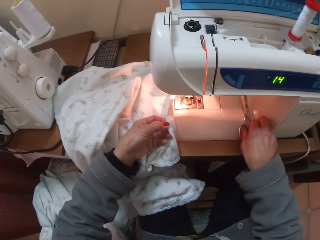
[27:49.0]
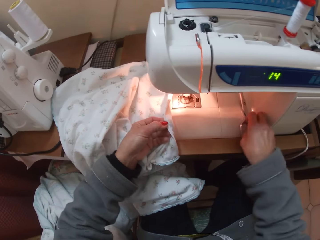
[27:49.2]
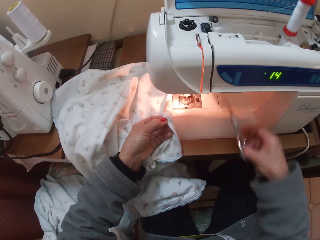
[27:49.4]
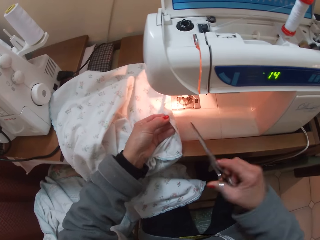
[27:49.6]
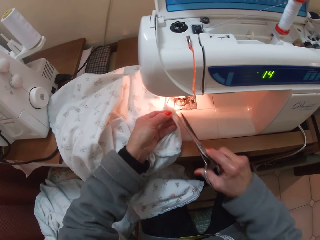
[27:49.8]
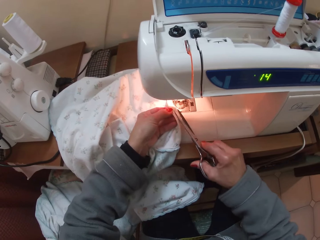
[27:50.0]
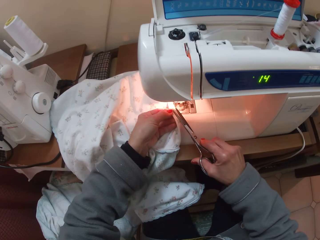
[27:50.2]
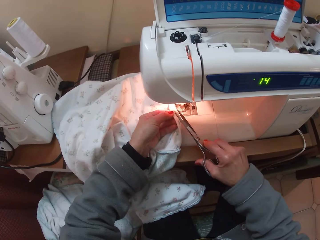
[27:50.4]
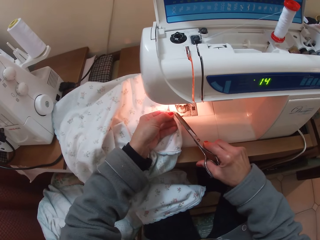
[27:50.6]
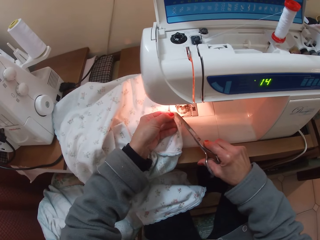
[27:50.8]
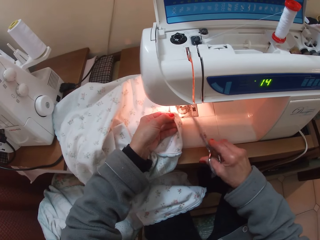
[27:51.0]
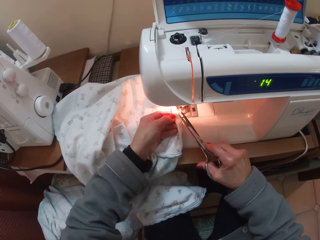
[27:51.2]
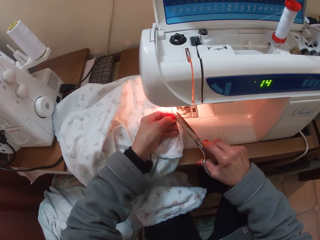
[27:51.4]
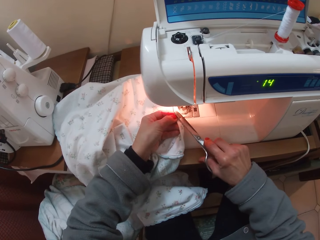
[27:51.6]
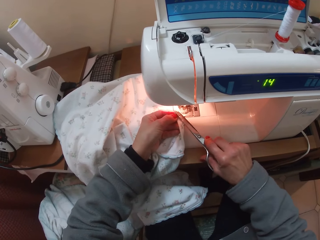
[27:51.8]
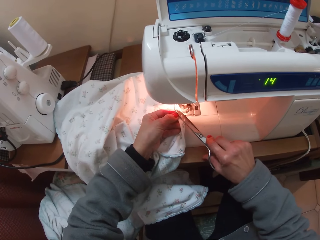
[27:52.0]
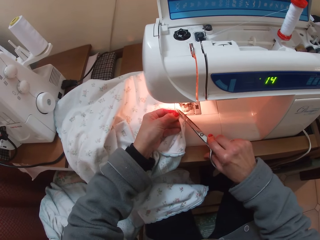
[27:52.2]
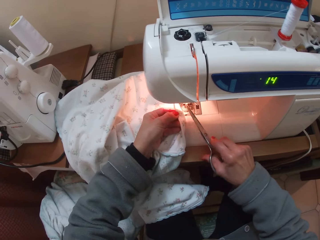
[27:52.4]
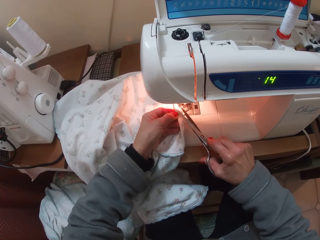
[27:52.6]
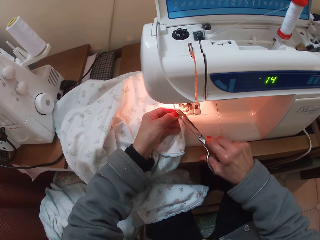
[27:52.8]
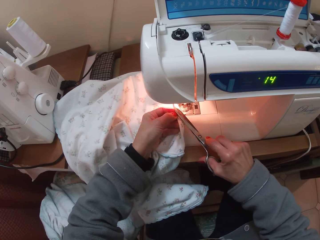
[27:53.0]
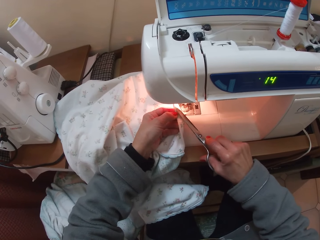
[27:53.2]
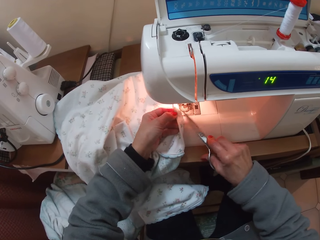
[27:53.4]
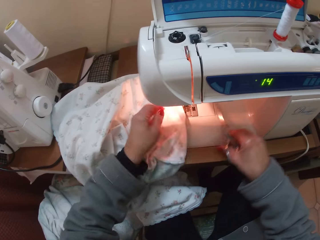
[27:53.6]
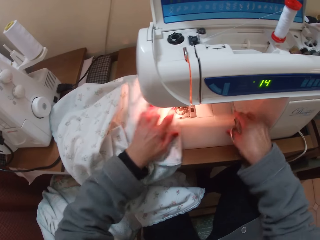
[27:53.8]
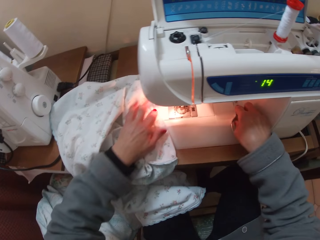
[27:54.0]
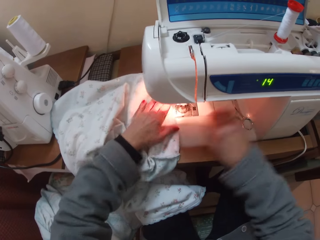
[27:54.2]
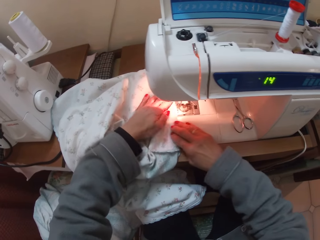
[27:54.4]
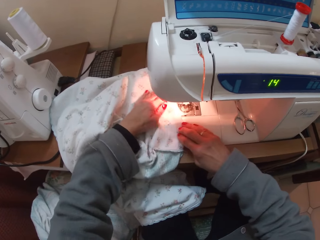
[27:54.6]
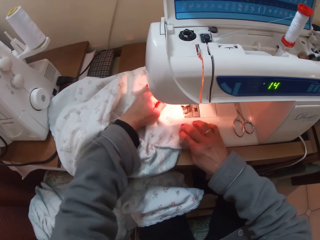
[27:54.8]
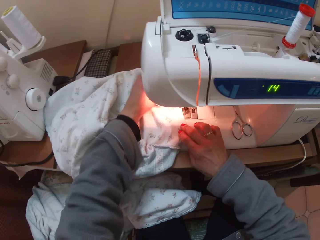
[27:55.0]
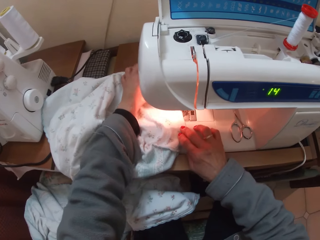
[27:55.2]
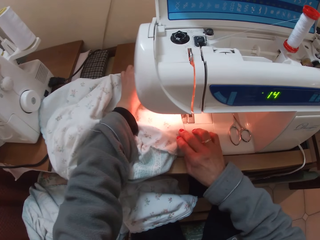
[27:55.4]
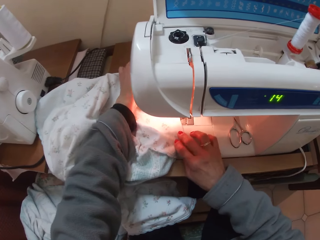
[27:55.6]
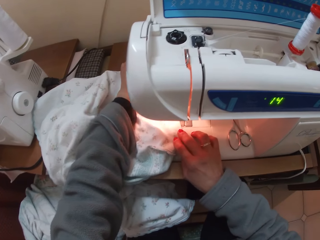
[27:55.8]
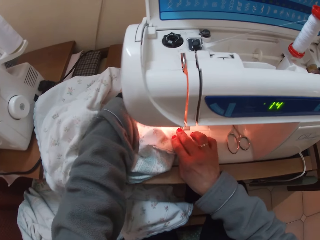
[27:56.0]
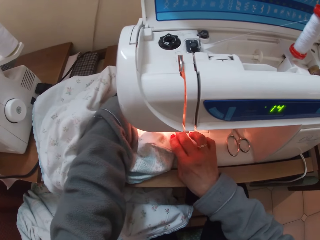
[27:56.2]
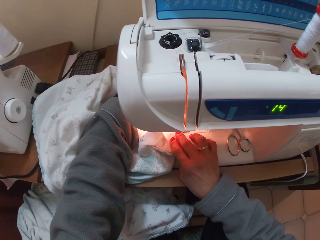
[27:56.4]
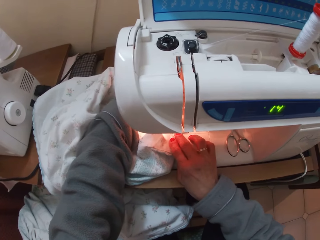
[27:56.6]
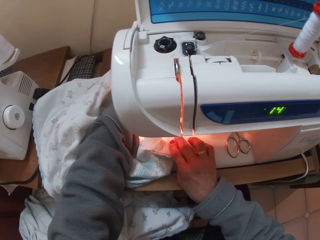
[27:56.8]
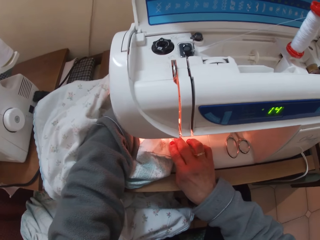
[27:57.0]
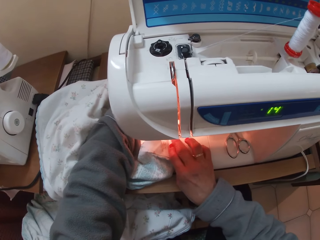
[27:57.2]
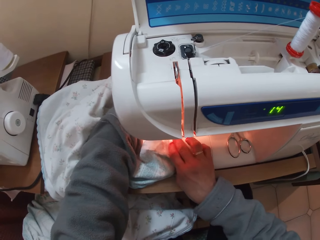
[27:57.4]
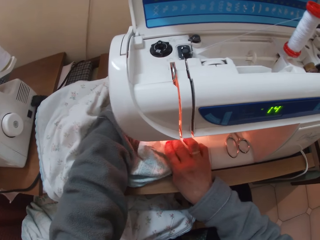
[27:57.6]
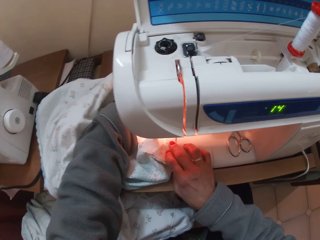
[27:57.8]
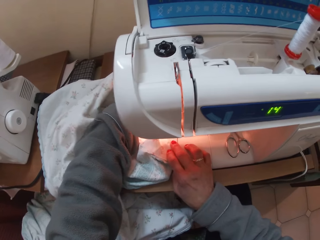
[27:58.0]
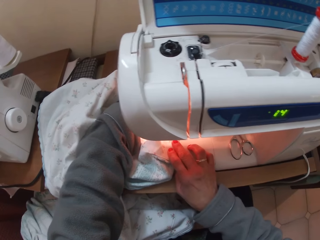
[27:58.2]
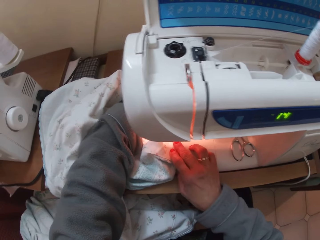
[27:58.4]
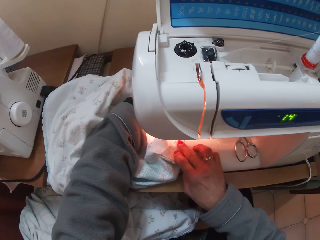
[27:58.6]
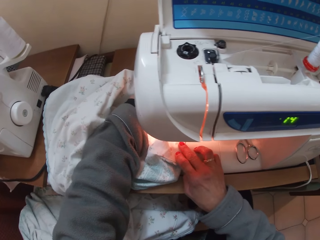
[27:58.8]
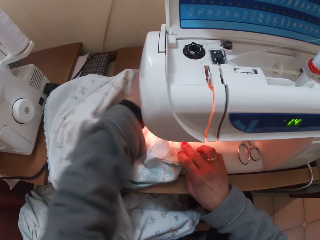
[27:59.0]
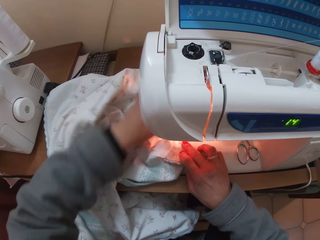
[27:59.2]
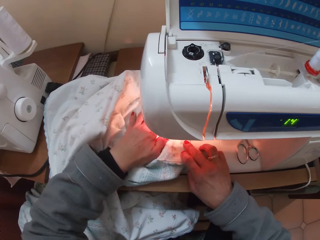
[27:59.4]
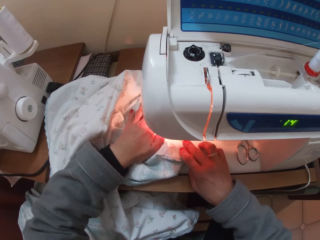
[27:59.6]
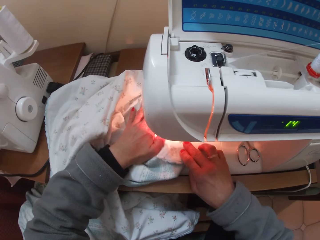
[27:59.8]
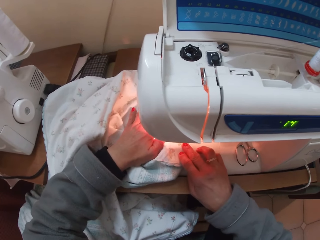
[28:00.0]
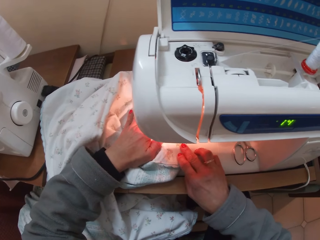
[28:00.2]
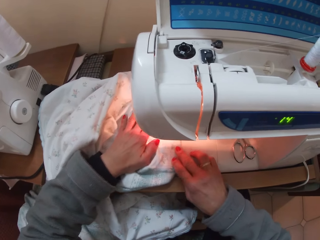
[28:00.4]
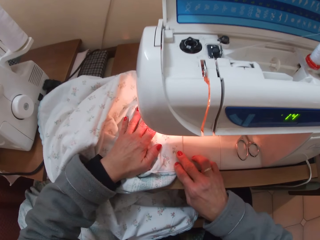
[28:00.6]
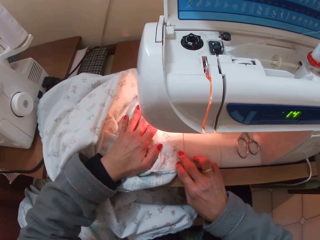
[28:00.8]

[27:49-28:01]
The camera wearer picks up the pair of scissors with her right hand from the machine. She cuts threads from the garment using the scissors. She places the scissors on the sewing machine. She adjusts the cloth with both hands.

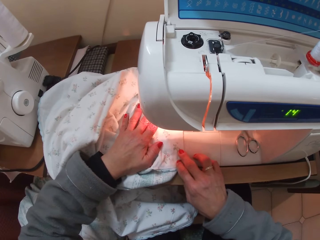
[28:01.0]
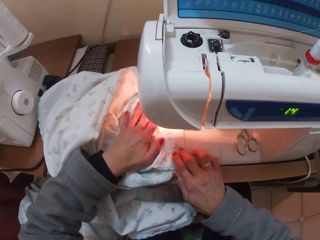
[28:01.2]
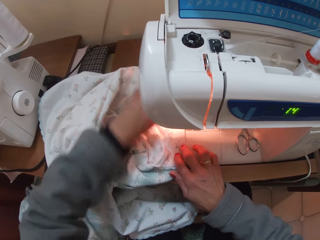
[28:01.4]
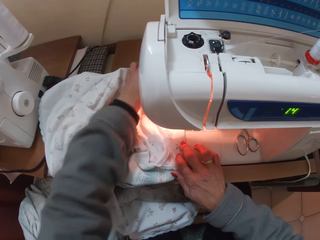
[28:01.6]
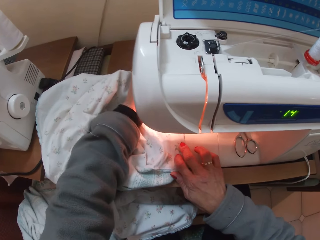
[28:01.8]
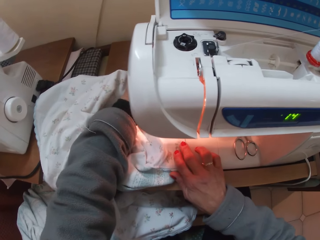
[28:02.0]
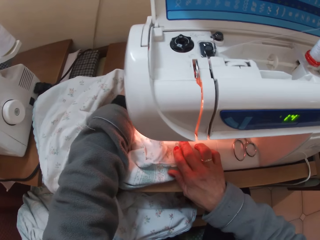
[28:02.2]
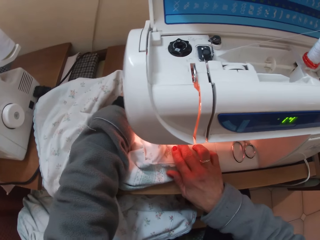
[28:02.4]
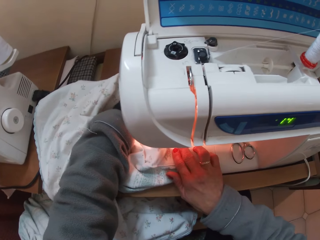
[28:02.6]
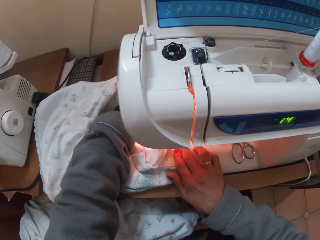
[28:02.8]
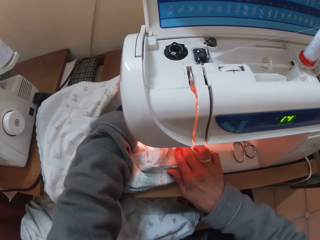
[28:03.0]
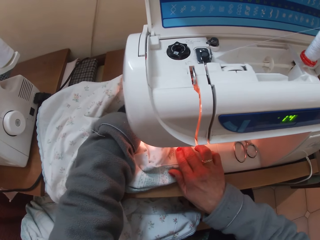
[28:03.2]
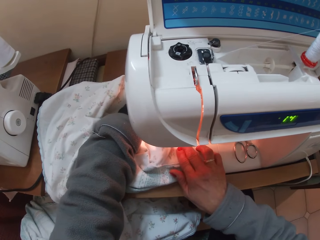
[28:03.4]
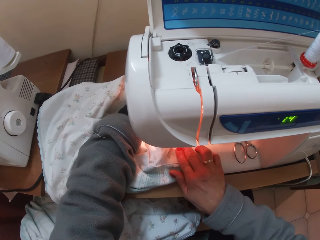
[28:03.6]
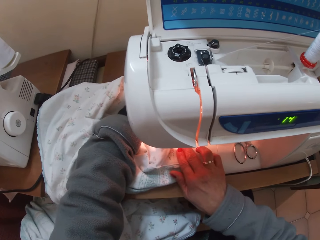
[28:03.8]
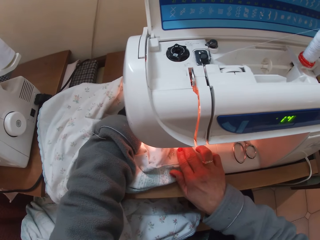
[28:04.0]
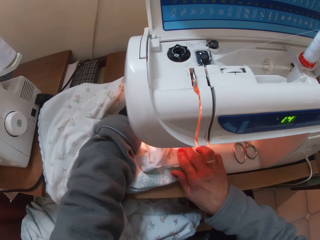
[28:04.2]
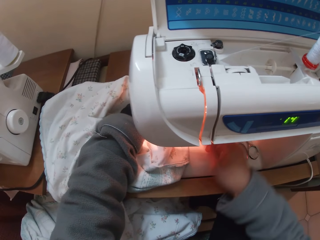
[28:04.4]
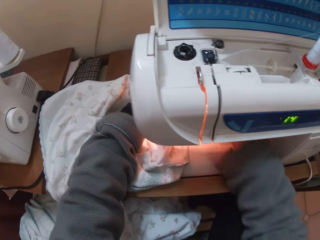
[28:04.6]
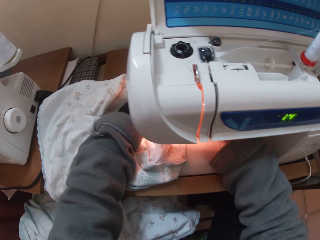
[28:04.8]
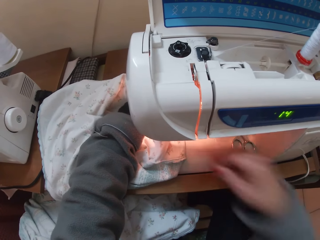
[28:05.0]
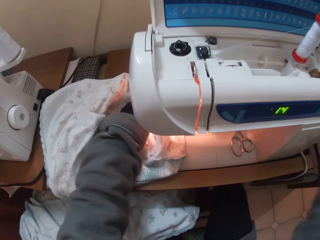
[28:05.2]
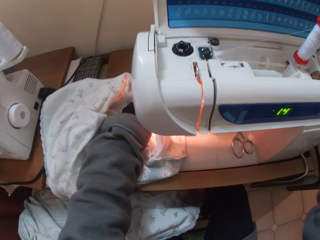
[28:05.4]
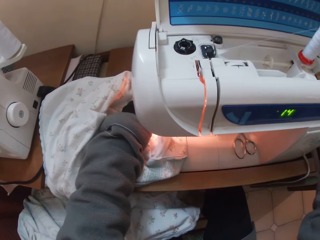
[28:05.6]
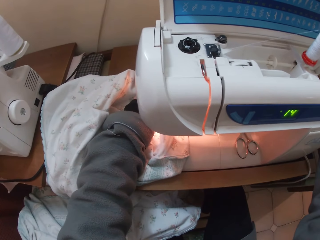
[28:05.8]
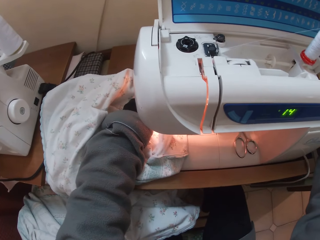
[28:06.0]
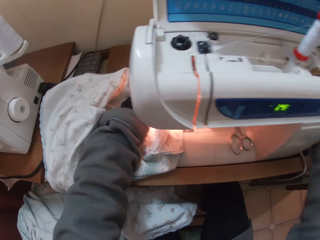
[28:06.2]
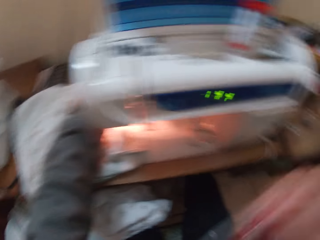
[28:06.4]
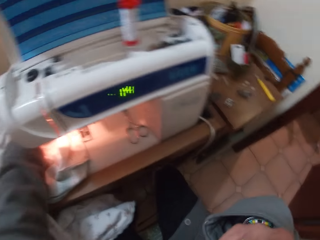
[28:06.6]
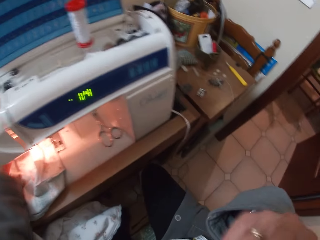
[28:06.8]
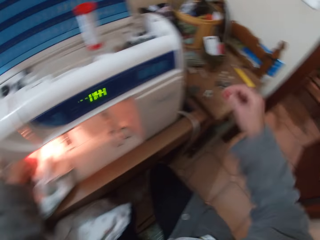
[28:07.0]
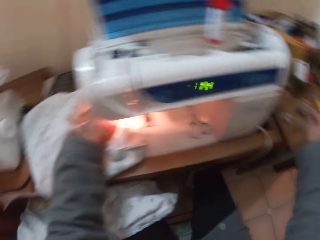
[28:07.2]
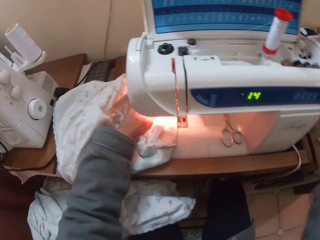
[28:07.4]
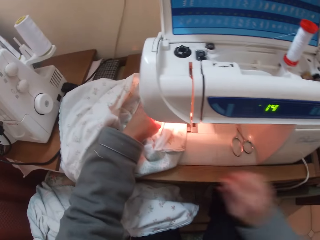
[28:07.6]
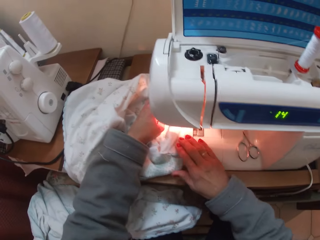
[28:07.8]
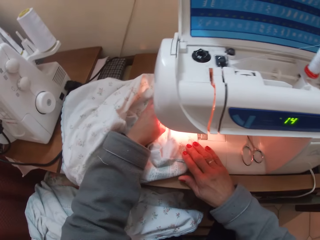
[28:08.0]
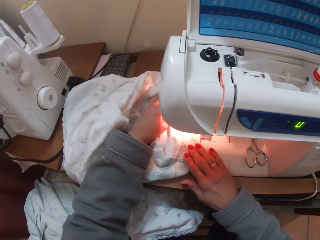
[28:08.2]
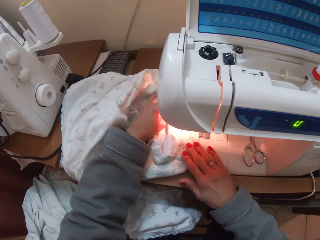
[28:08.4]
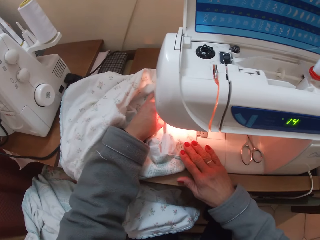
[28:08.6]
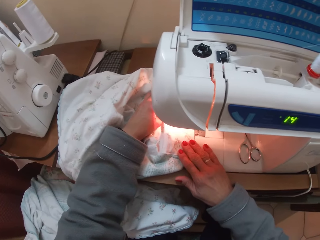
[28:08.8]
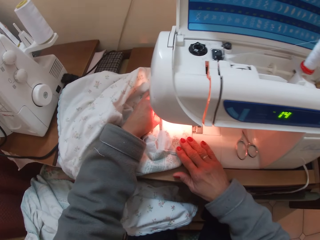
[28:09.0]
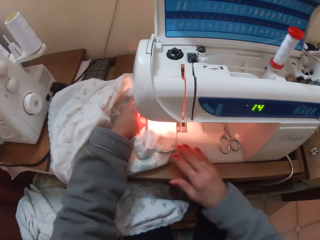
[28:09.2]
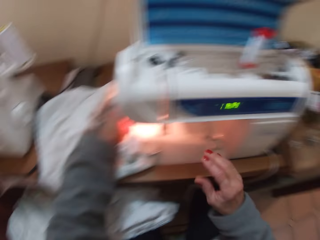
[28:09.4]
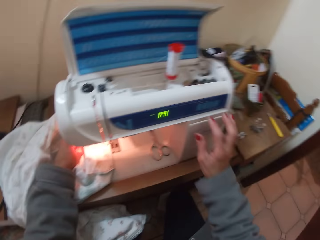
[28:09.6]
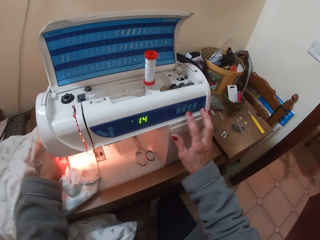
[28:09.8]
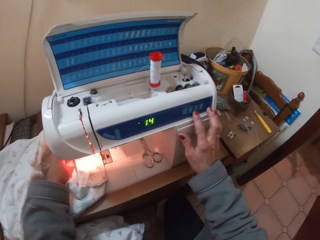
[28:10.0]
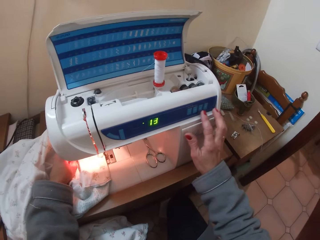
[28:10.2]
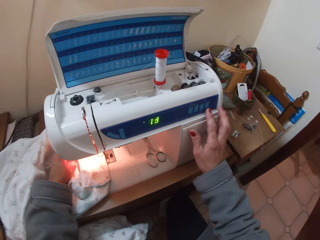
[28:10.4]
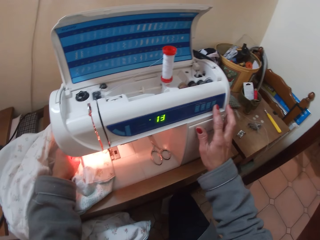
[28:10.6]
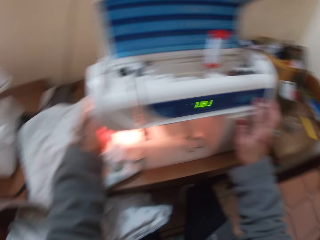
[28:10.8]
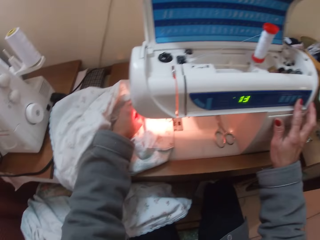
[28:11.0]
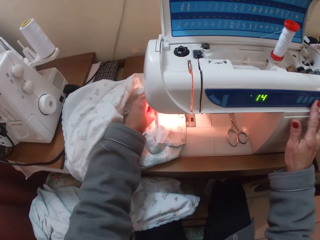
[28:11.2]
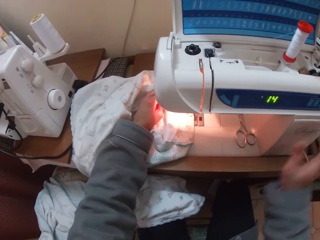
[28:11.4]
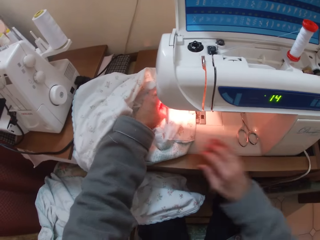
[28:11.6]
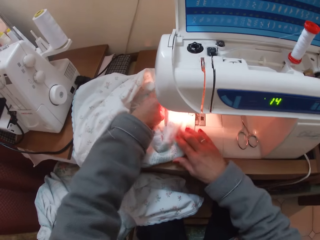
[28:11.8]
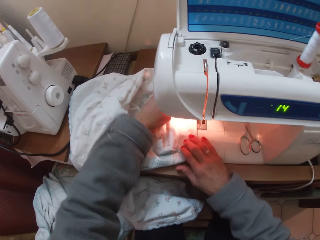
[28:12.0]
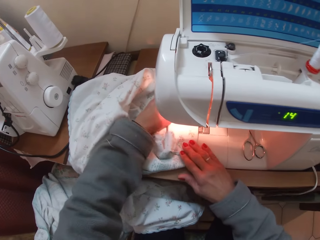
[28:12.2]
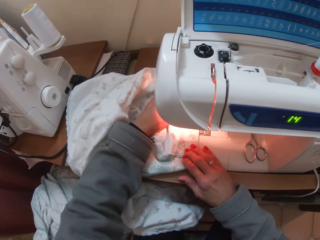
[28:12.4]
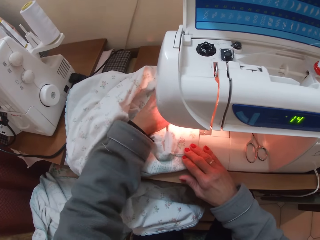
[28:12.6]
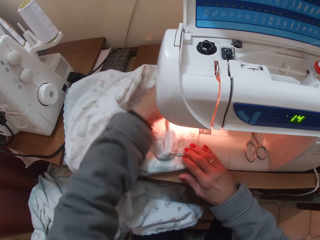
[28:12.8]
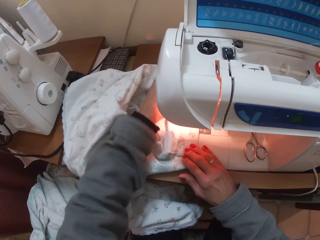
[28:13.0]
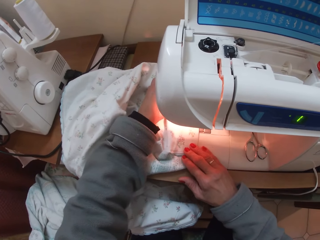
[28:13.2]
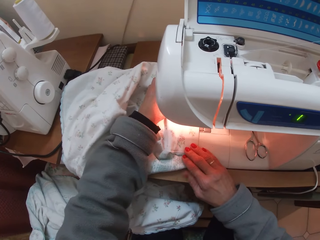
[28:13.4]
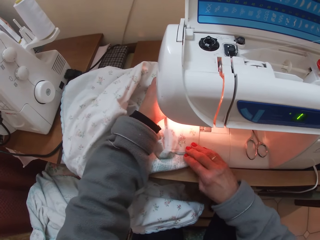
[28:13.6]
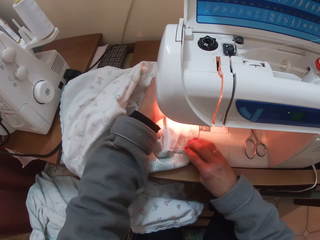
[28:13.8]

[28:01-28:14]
The camera wearer puts her right hand inside the machine. She takes her right hand out of the machine. She raises her right hand. She touches the piece of cloth in the machine with her right hand. She operates the machine with her right hand. She adjusts the cloth with both hands.
